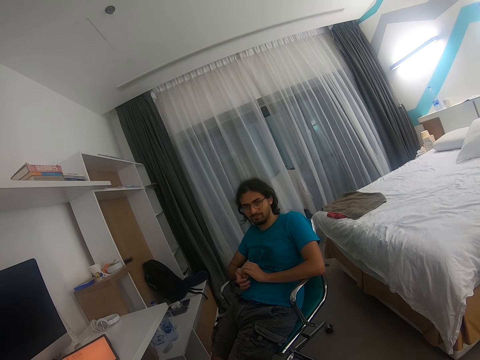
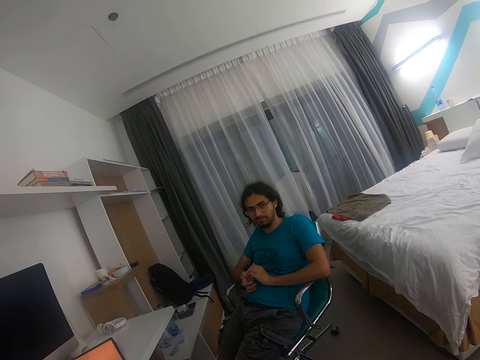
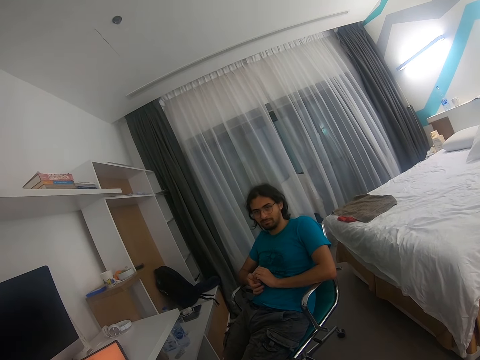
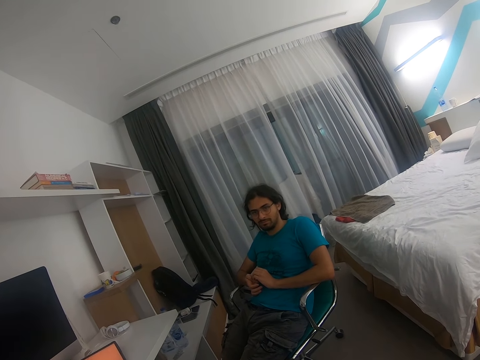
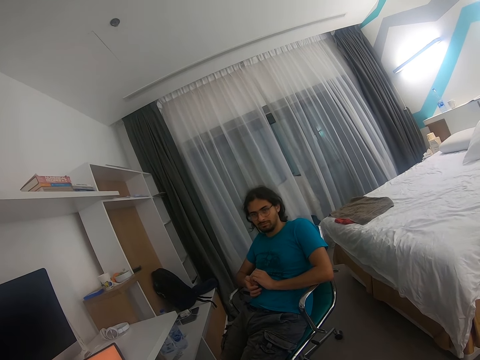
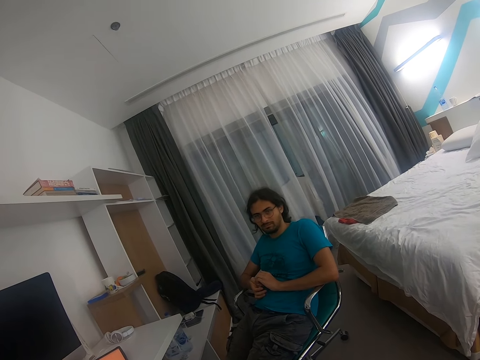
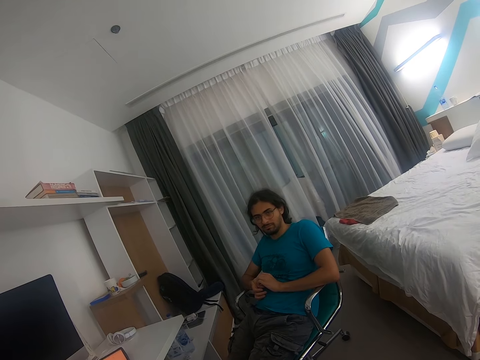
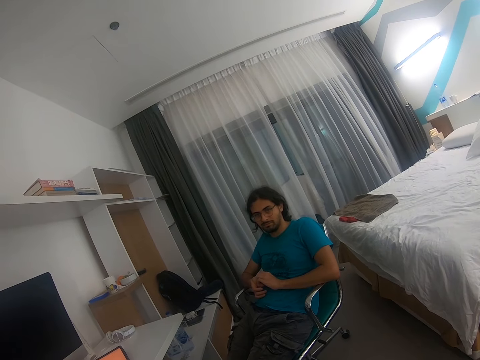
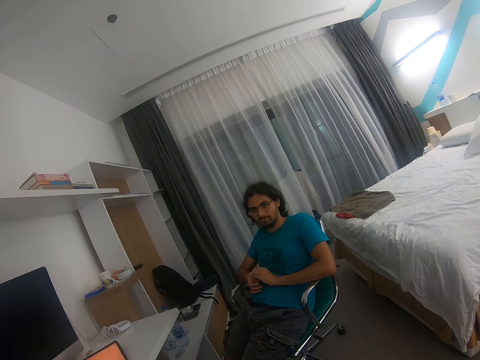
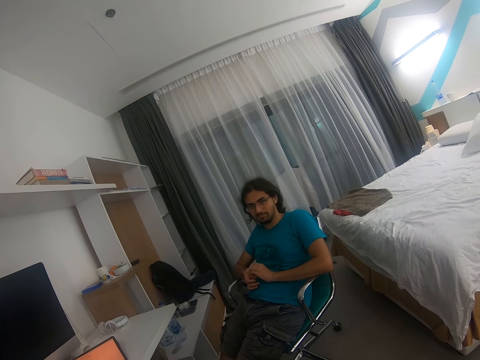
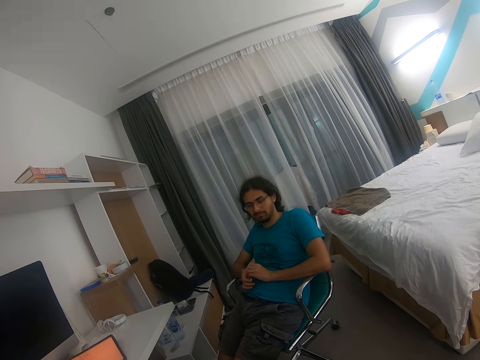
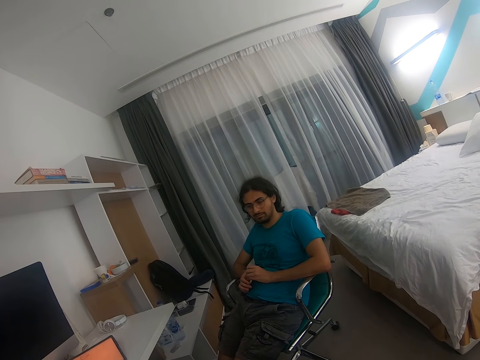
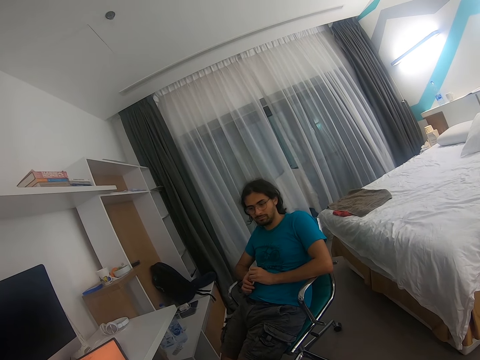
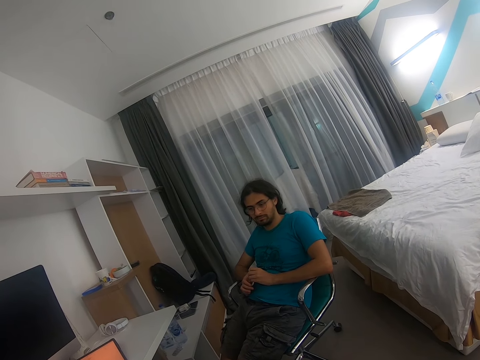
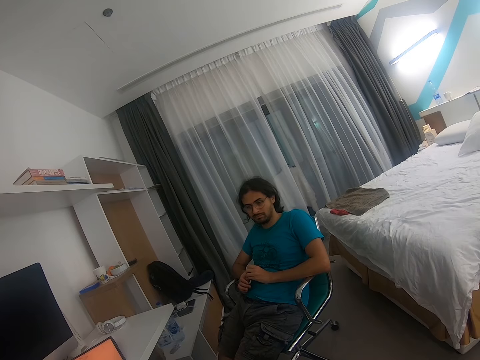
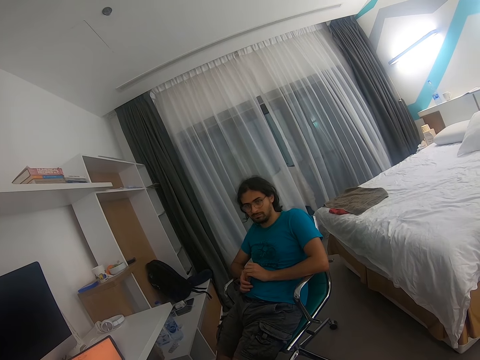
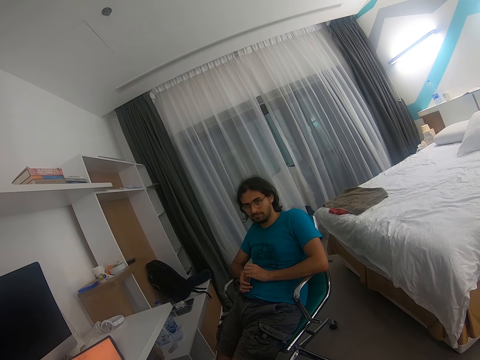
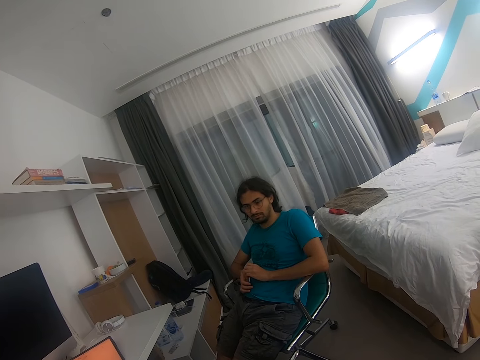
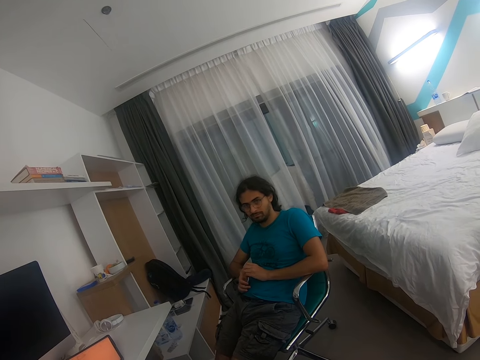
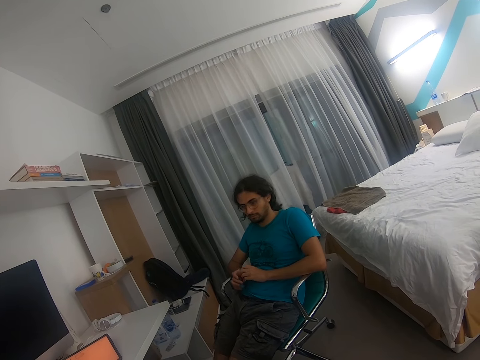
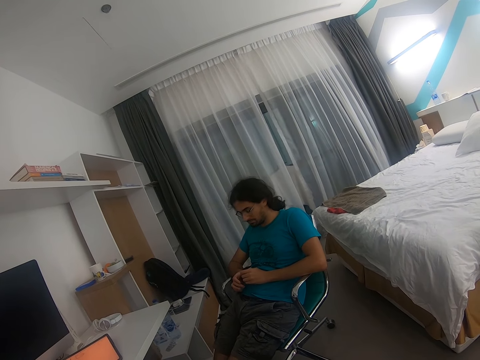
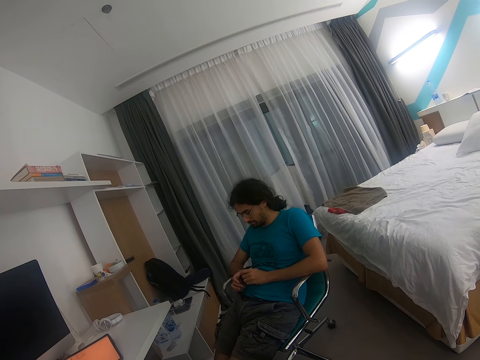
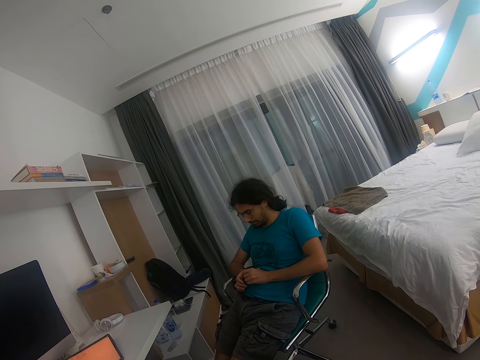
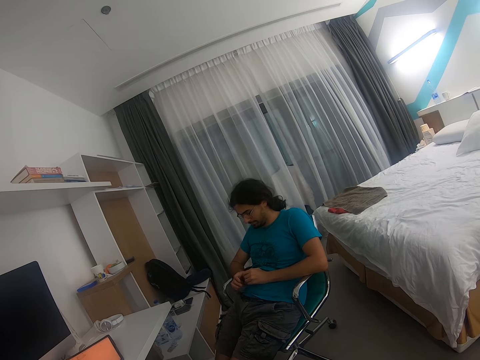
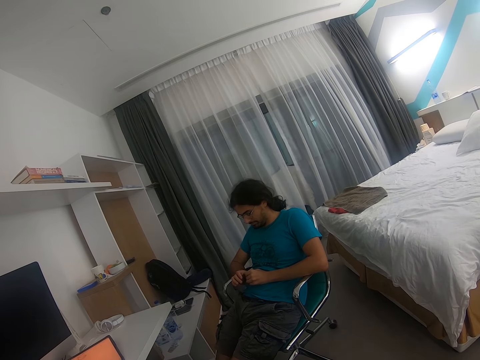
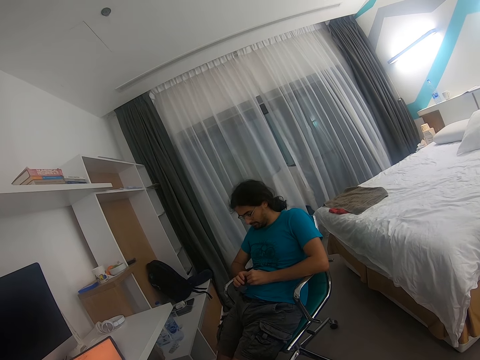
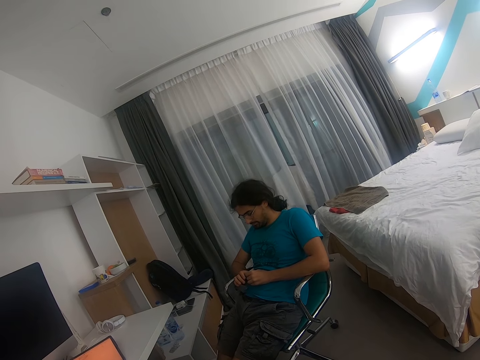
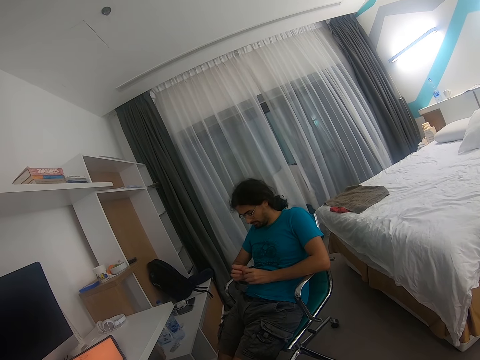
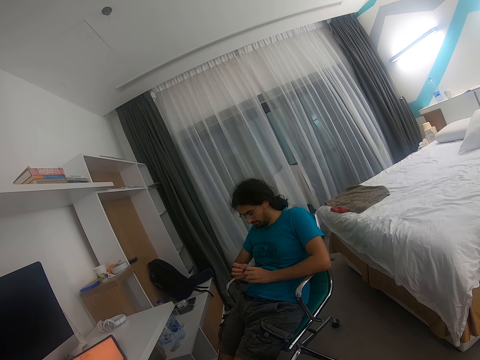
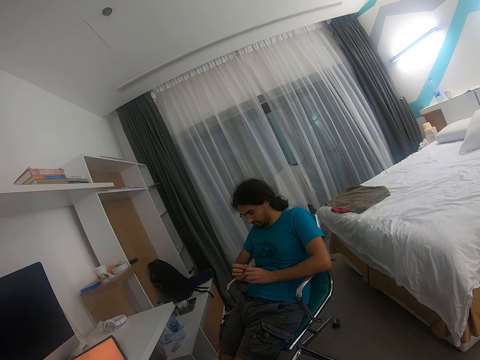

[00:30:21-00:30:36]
A man touches his right hand with his left hand.

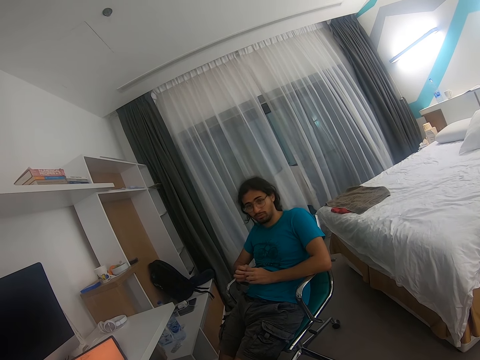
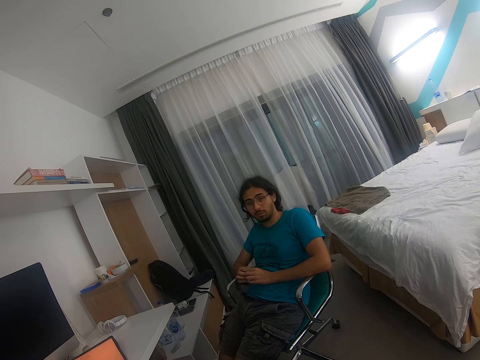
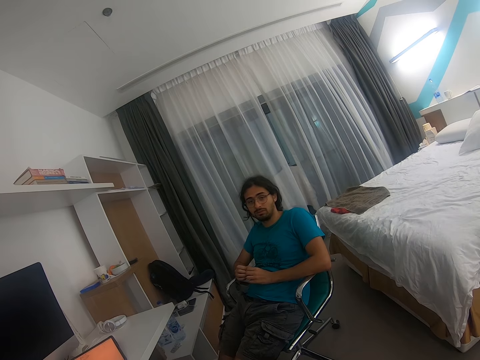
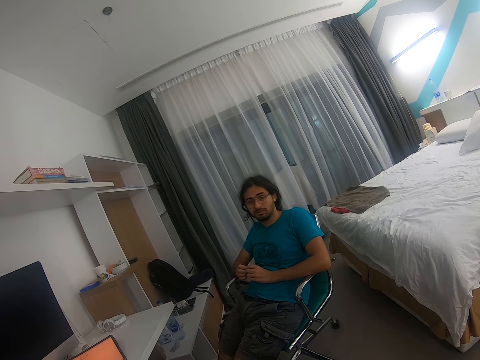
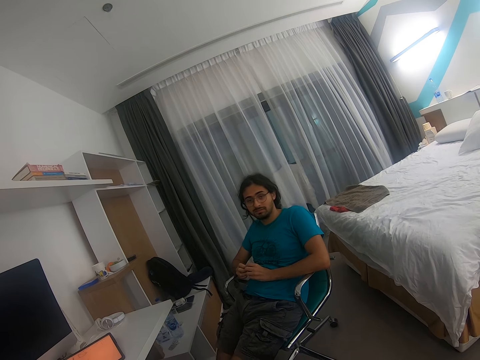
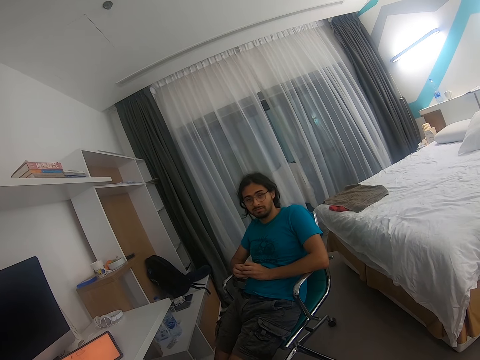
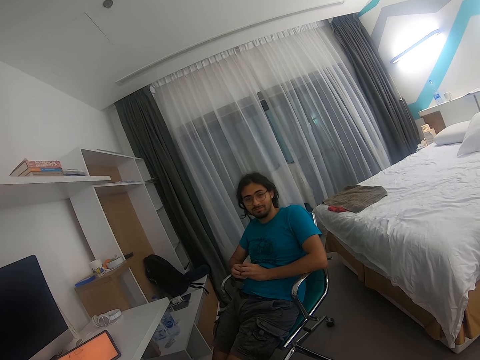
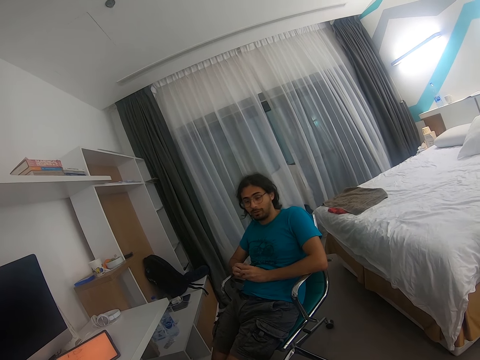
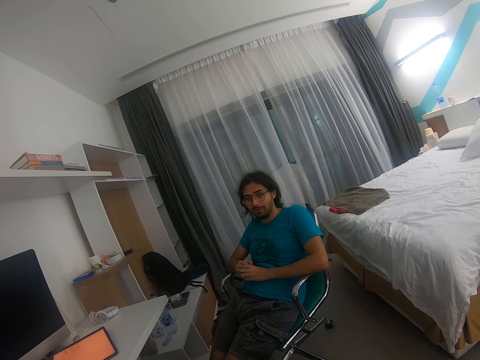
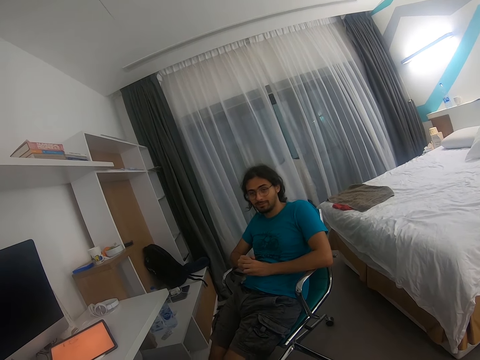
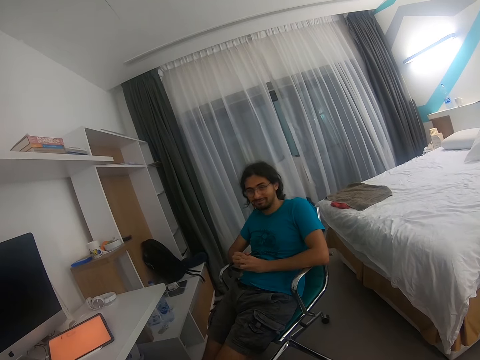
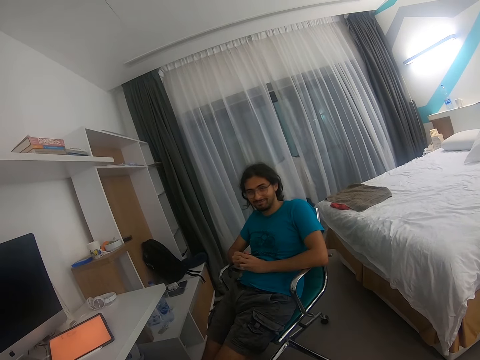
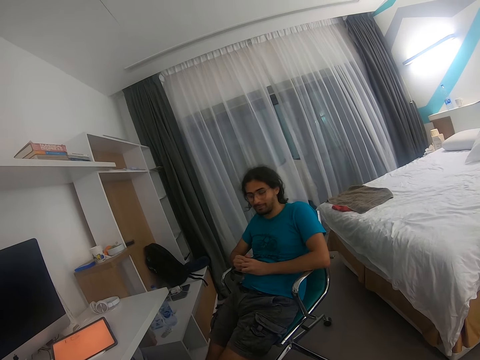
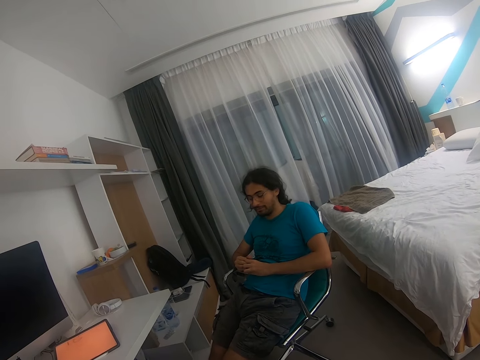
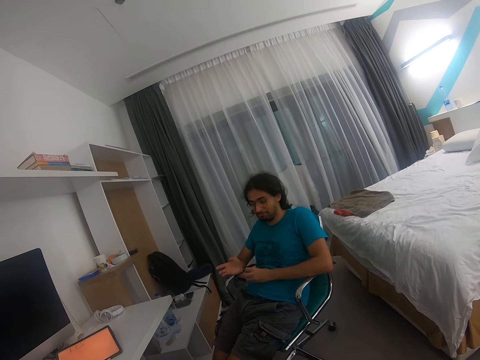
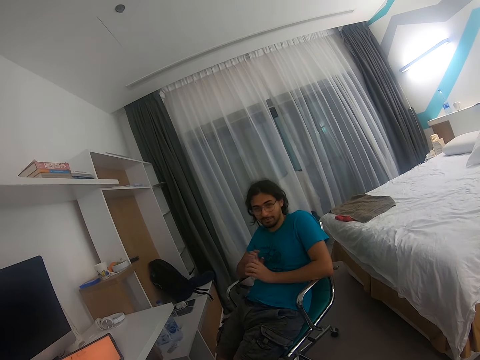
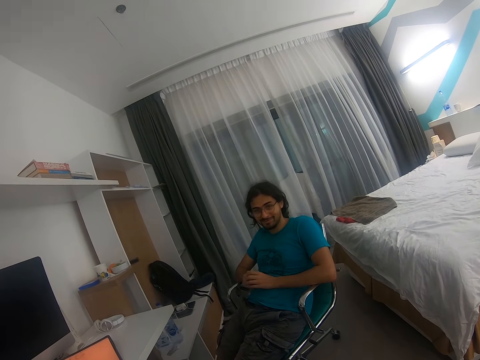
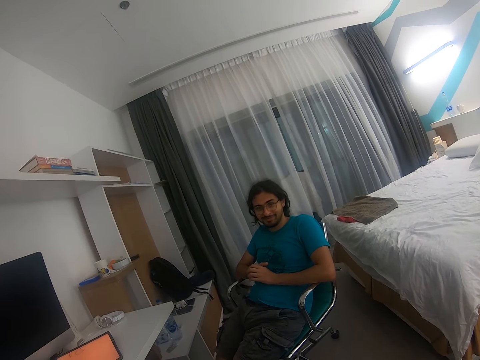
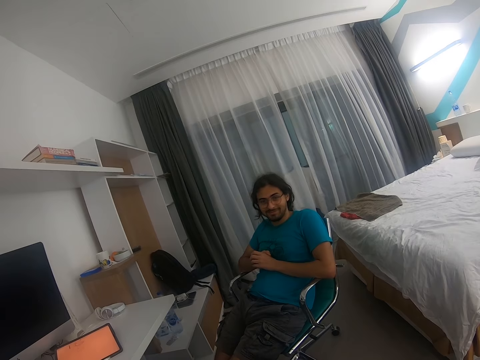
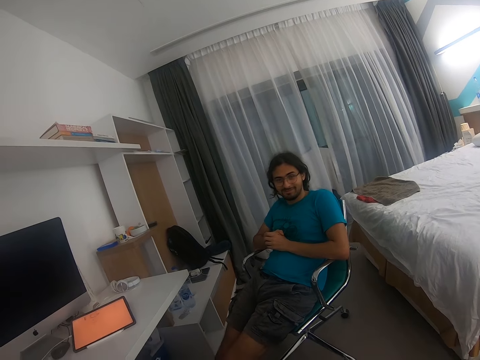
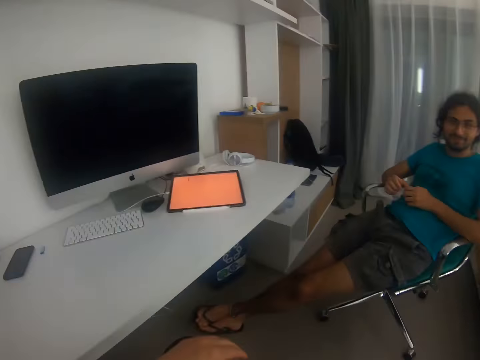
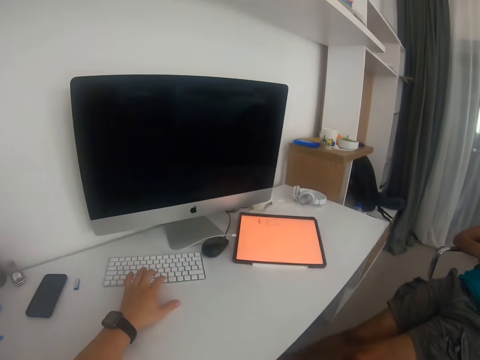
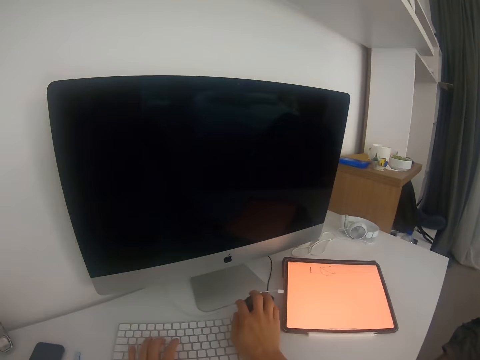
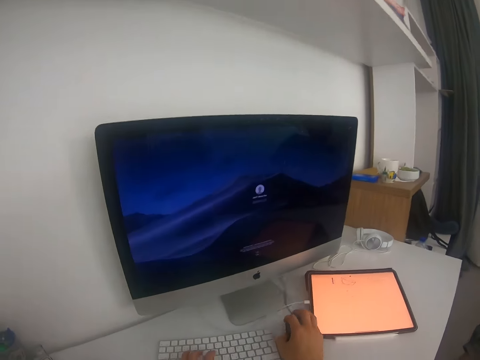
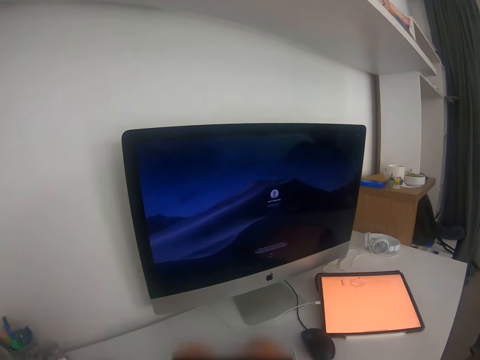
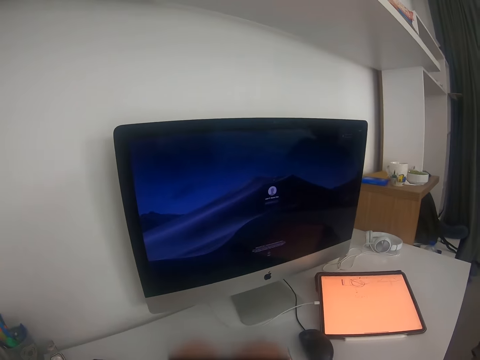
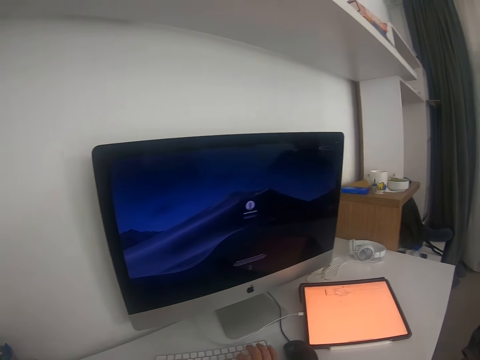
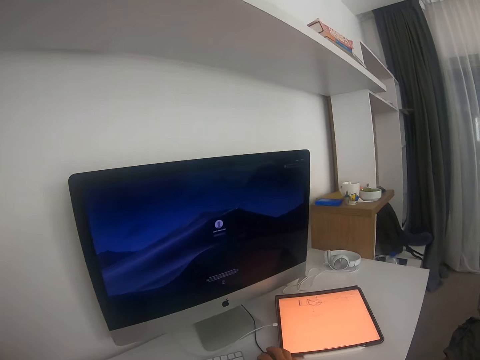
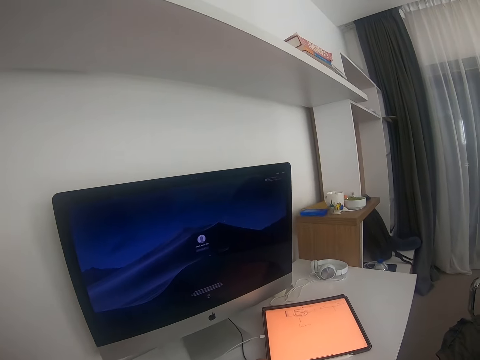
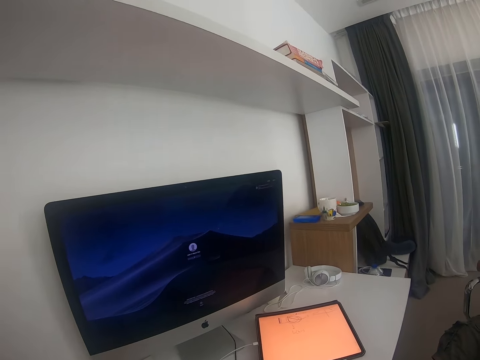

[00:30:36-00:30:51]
A man speaks to the camera wearer. The camera wearer reaches out for the keyboard. He touches the keyboard with his left hand. He holds the mouse with his right hand. He takes up the mouse. He types on the keyboard with both his hands. He holds the mouse with his right hand.
